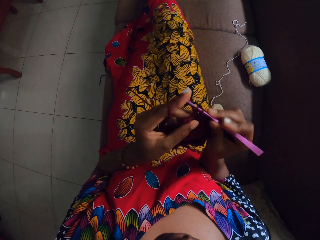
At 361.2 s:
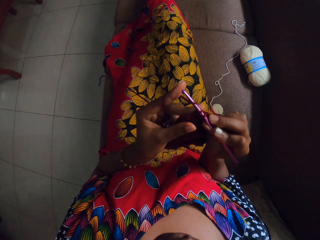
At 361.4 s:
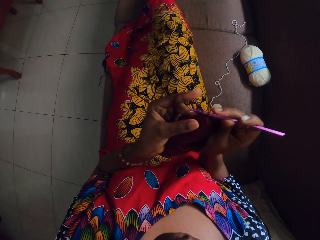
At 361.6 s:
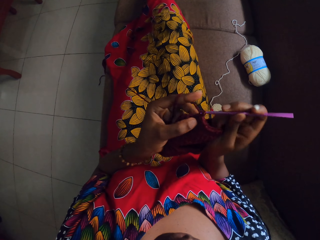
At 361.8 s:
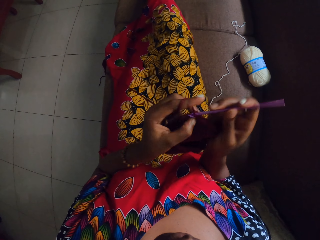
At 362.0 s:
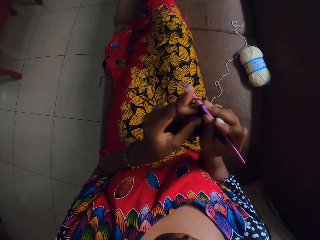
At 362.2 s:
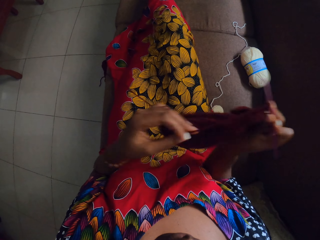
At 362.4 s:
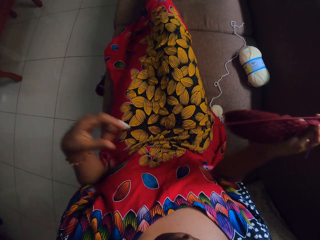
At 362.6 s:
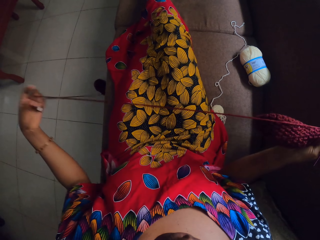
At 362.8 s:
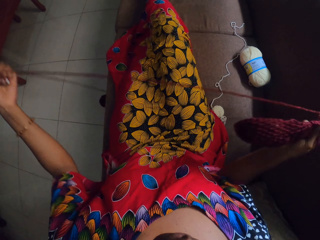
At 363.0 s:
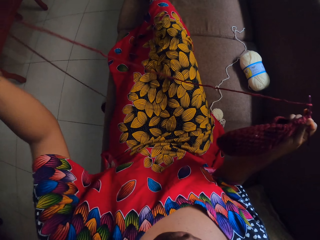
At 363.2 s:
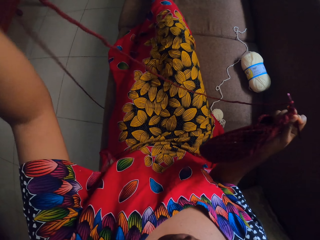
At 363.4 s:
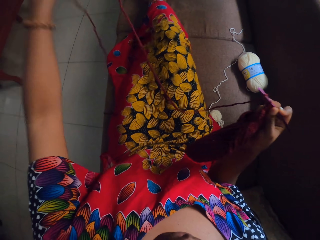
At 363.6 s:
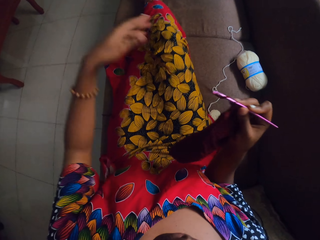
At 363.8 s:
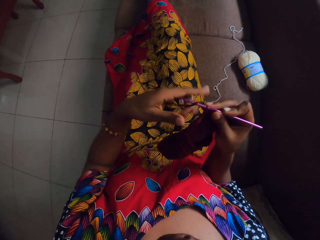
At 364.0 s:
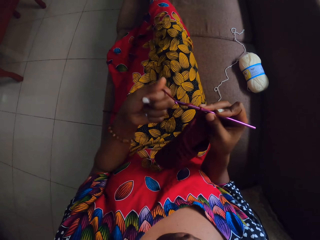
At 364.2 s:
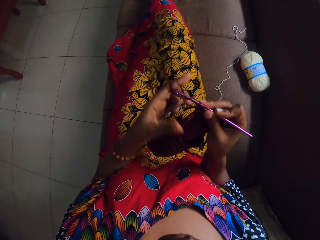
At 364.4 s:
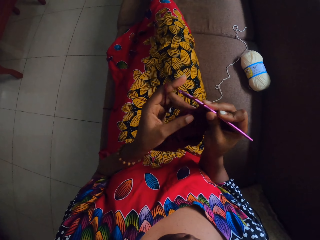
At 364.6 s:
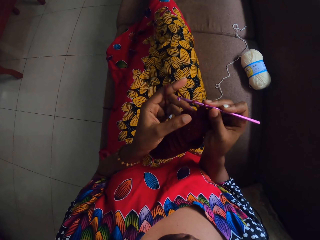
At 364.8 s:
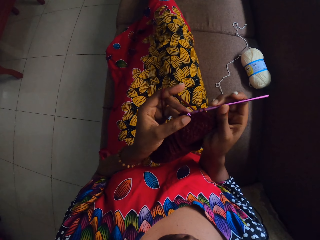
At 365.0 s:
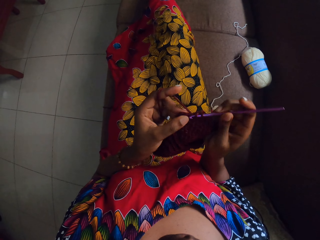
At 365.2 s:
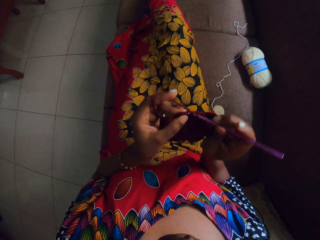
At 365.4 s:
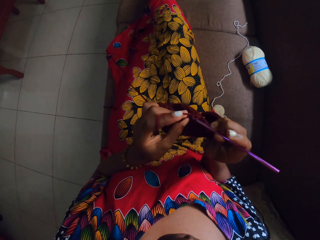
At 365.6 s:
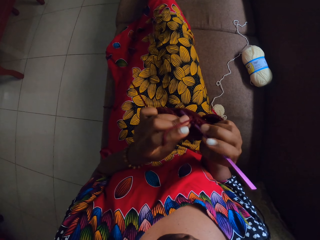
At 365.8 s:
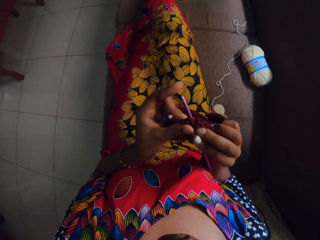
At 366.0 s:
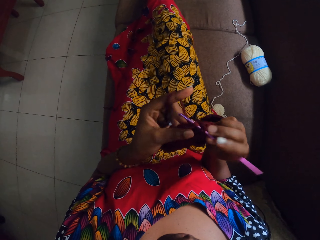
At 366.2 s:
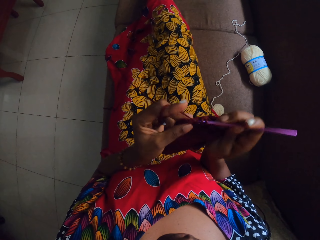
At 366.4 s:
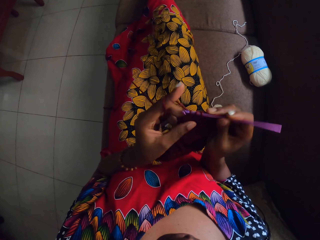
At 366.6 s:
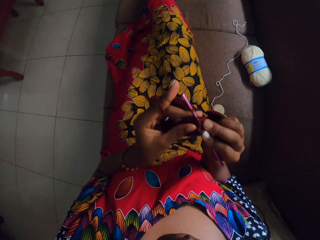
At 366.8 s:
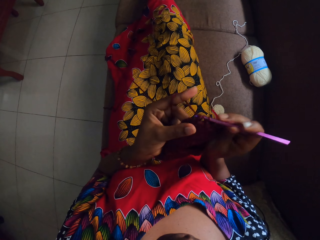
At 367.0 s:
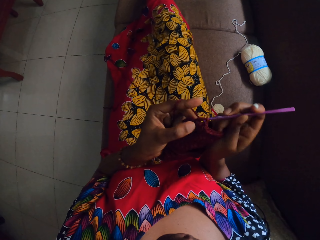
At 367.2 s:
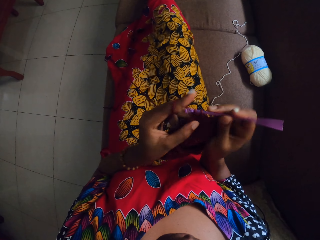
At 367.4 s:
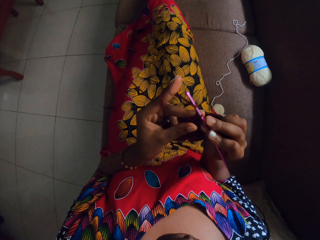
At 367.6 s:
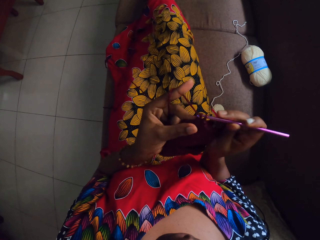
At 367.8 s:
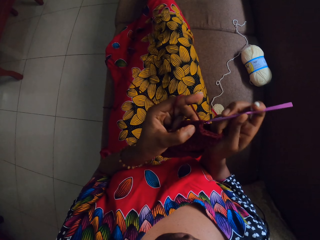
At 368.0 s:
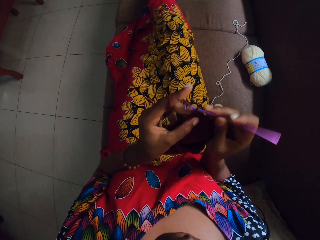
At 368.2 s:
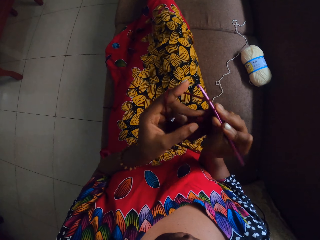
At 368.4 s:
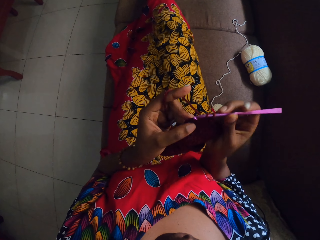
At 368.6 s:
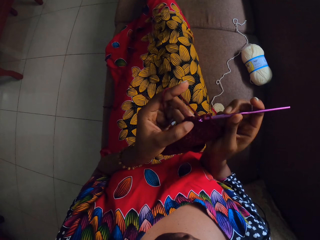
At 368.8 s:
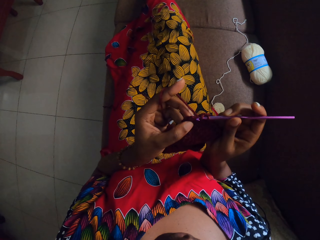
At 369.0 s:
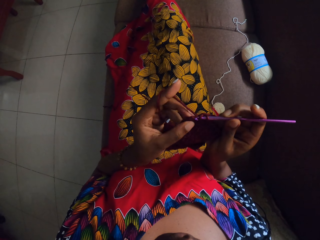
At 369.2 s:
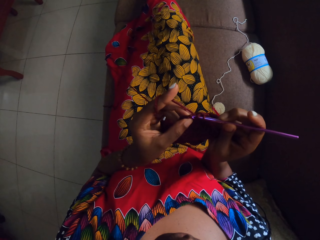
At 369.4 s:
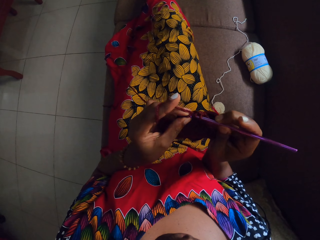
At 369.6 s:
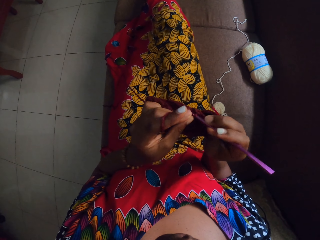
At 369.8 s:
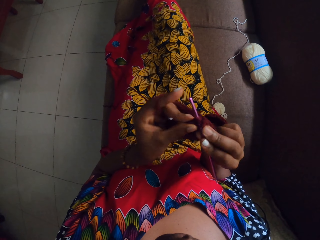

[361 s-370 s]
The camera wearer pulls the wool from the yarn on the floor with her left hand. She crochets the crocheted yarn with the knitting hook in her right hand.

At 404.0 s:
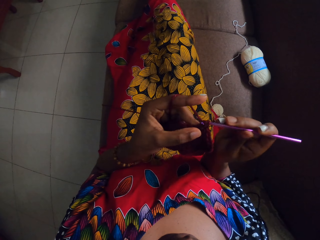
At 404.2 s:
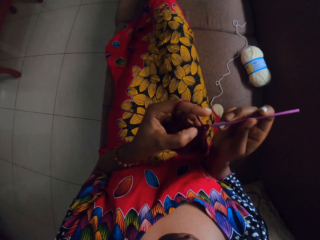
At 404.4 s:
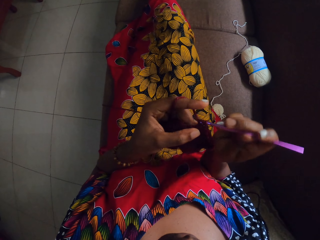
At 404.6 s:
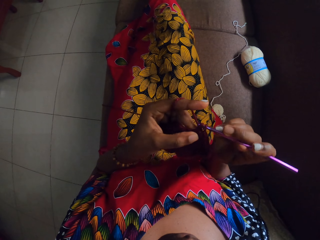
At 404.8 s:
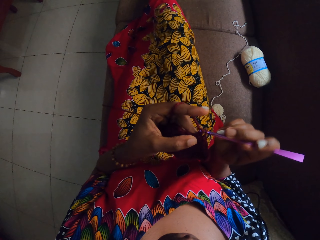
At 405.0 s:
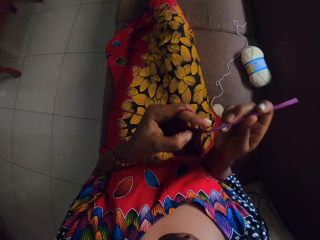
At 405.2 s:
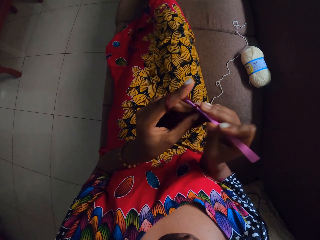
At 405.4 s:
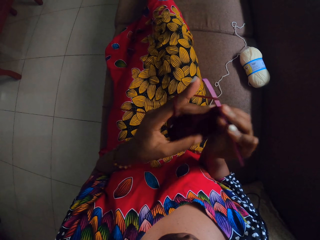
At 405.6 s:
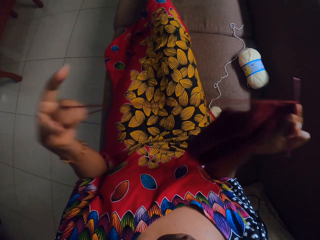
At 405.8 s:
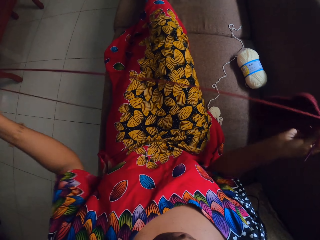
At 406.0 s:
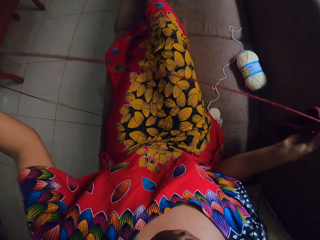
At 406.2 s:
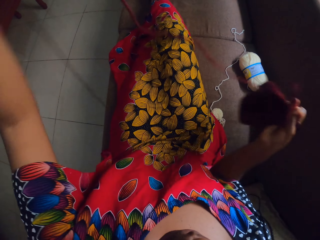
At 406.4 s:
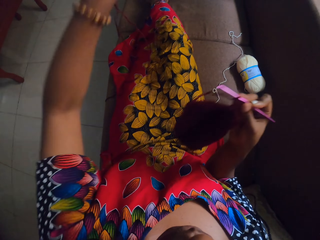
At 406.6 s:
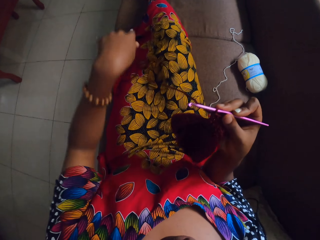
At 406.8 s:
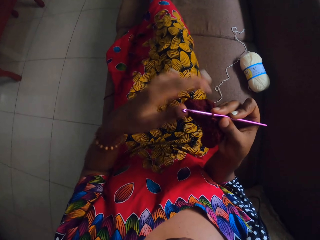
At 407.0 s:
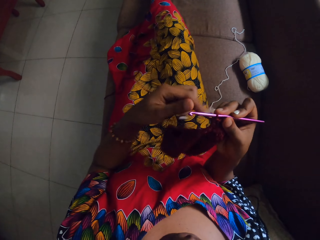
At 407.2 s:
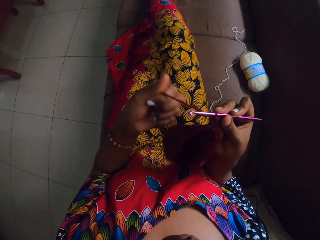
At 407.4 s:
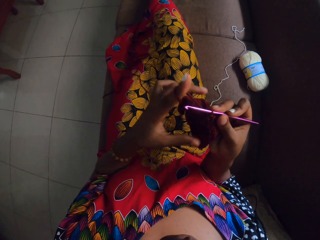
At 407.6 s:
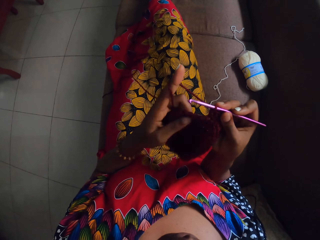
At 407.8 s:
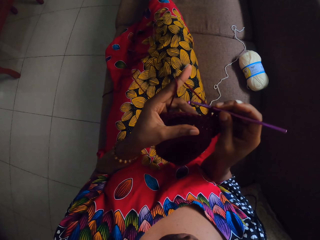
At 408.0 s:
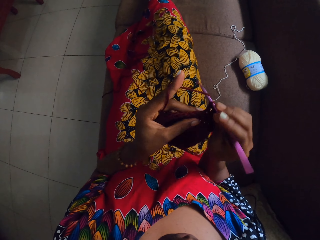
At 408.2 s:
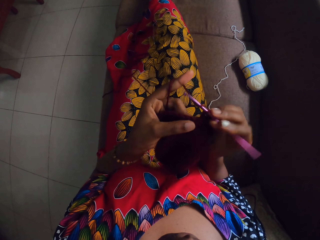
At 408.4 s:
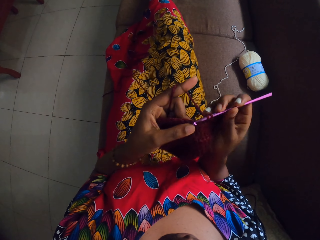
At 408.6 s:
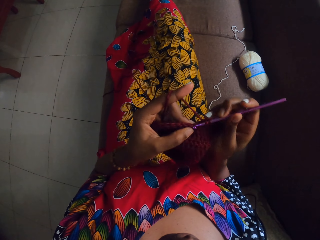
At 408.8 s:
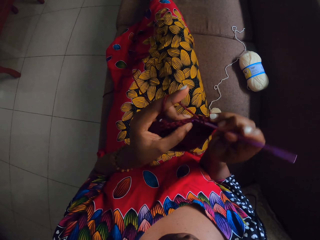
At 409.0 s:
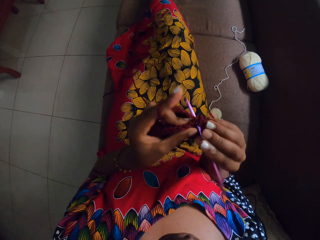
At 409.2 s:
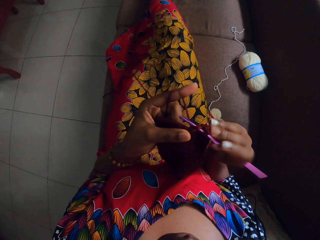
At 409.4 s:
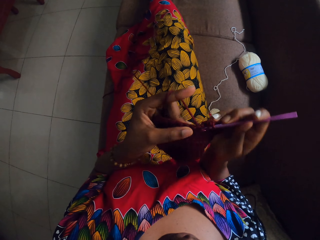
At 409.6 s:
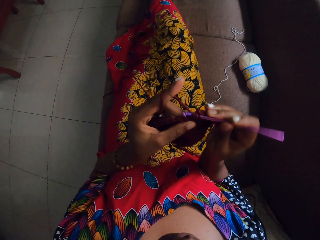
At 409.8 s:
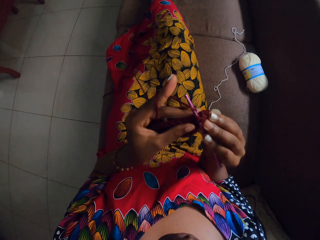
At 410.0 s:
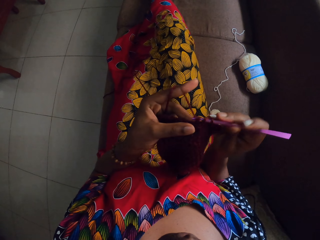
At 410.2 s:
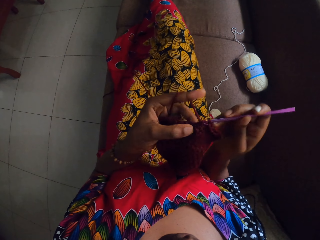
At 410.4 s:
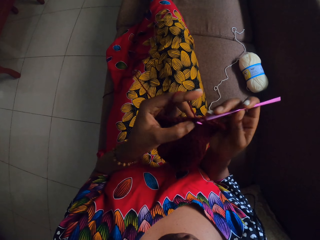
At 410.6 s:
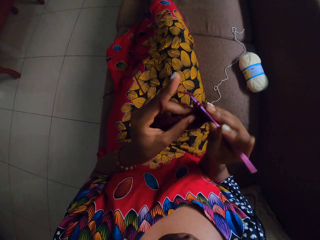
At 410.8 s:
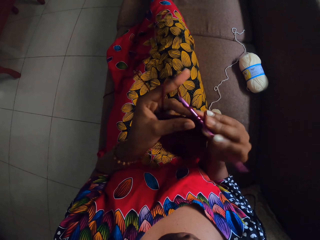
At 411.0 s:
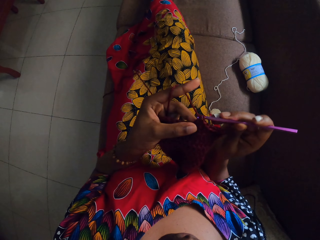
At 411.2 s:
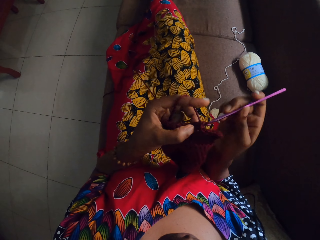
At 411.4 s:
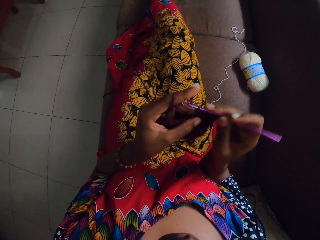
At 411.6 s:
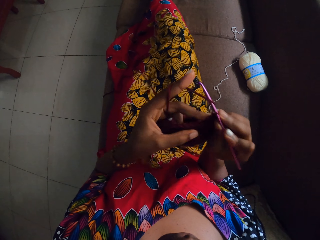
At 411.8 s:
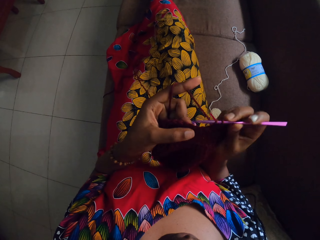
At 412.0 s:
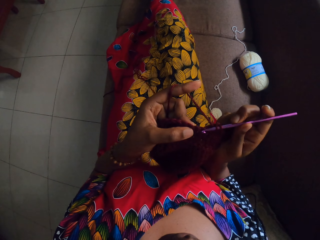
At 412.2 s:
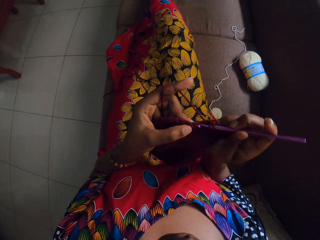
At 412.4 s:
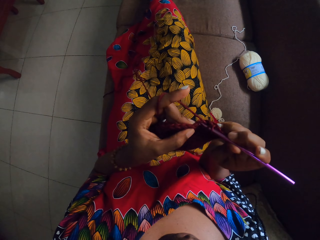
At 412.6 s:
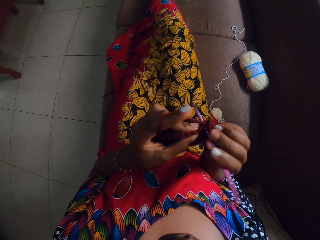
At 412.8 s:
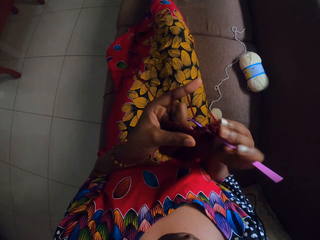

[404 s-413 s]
The camera wearer pulls the wool from the yarn on the floor with her left hand. She crochets the crocheted yarn with the knitting hook in her right hand.
